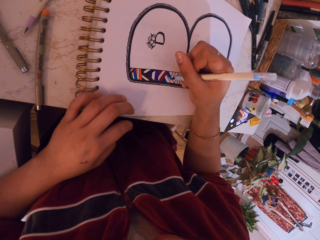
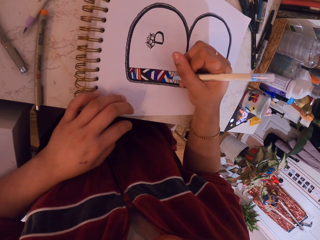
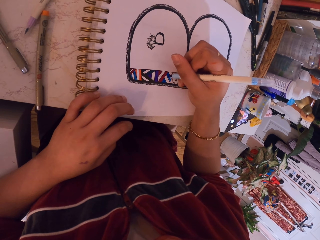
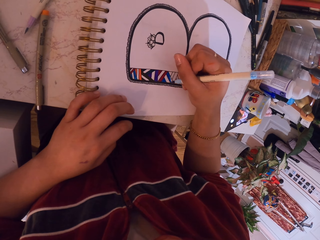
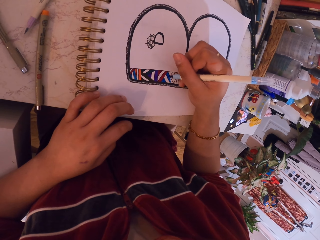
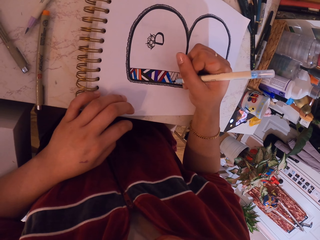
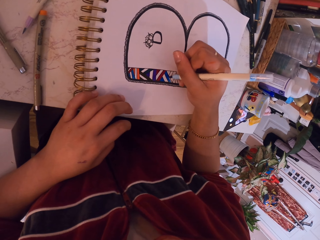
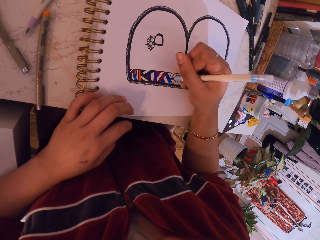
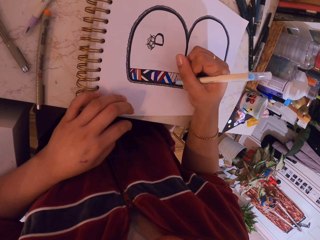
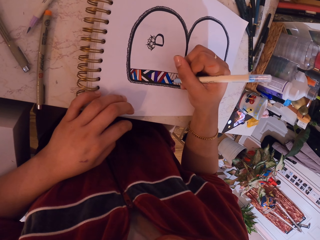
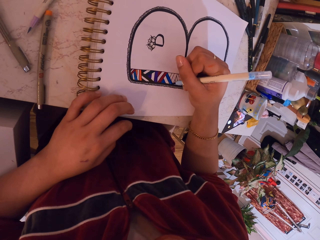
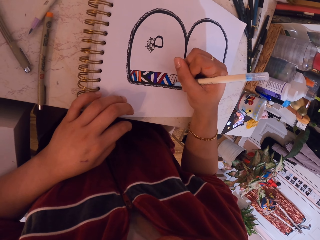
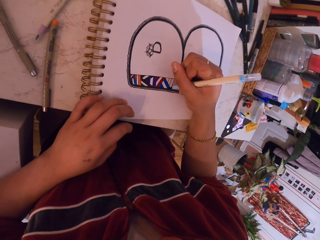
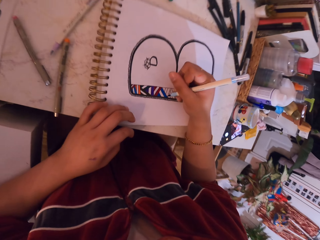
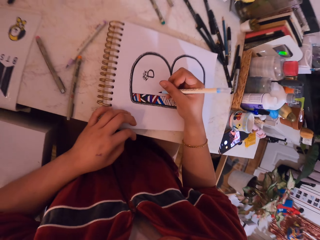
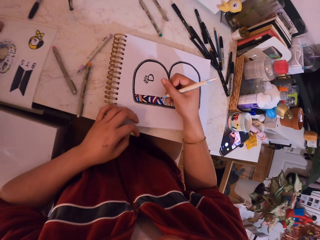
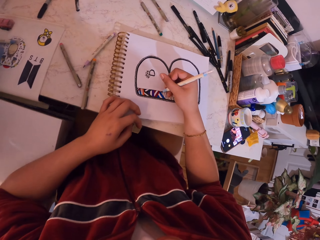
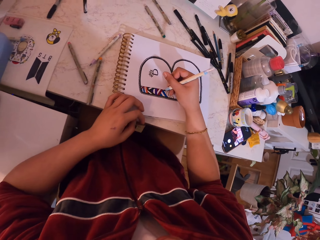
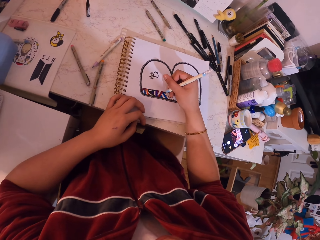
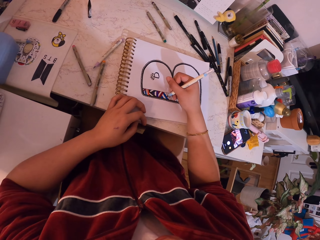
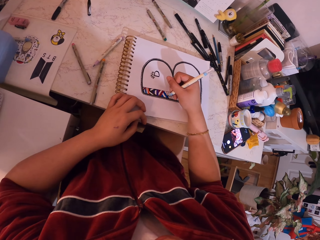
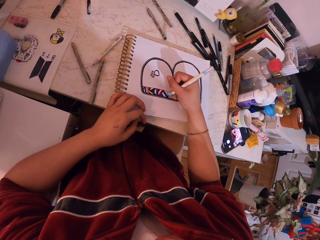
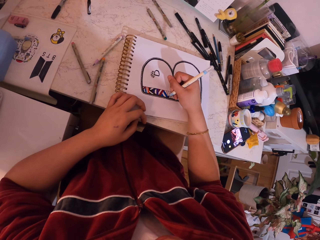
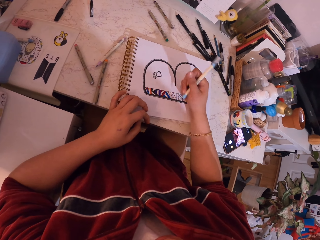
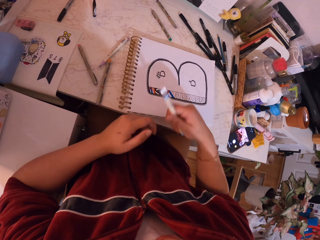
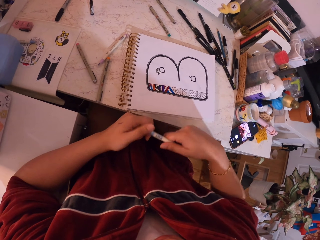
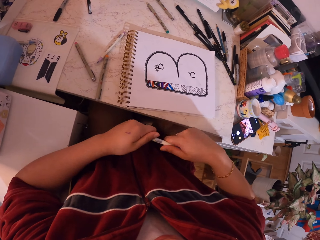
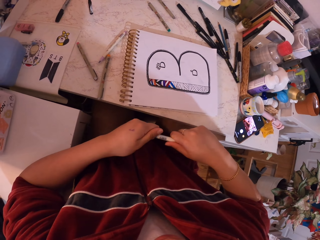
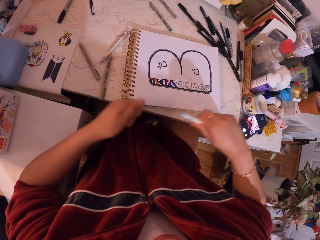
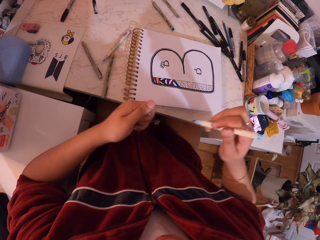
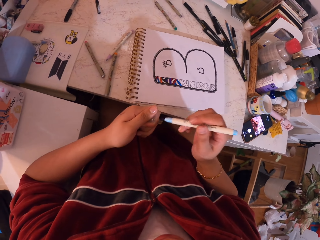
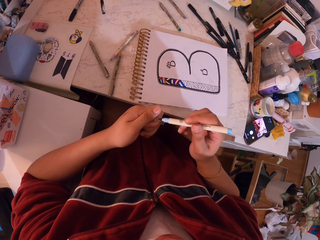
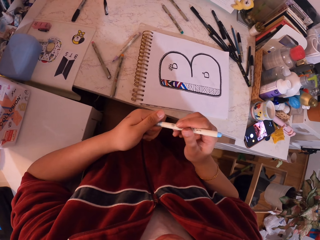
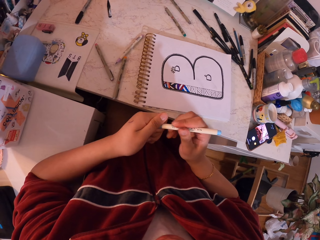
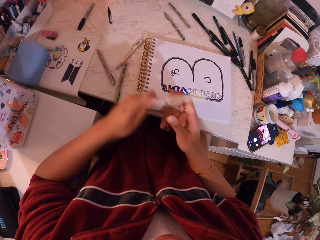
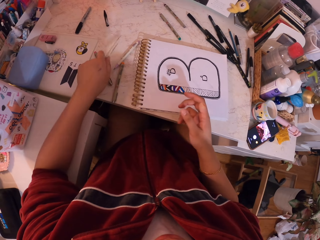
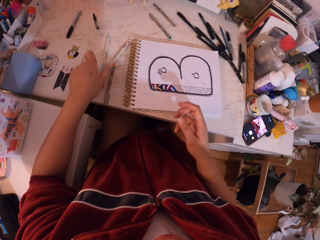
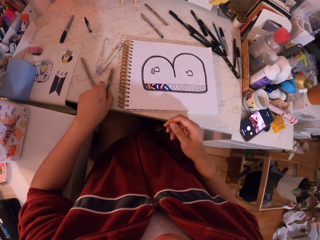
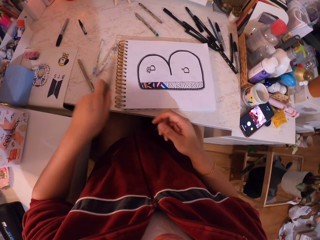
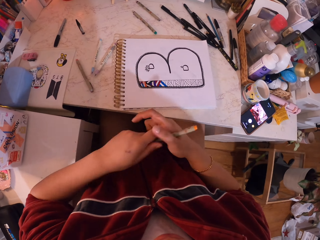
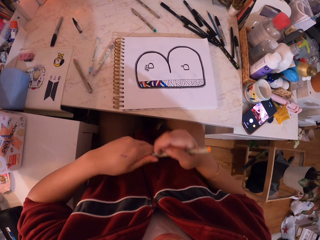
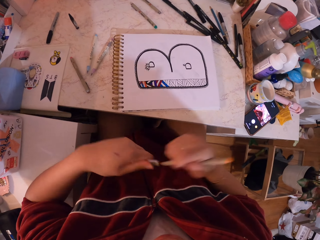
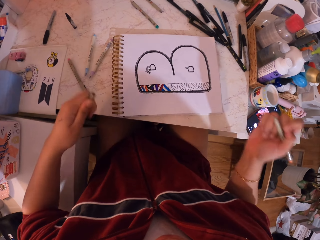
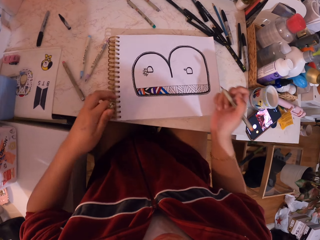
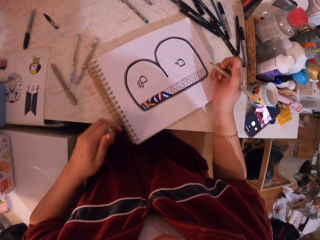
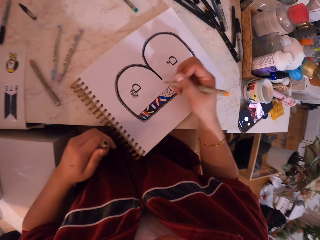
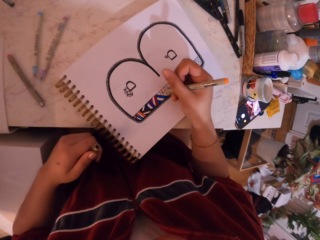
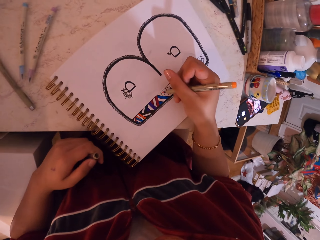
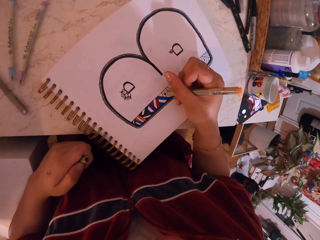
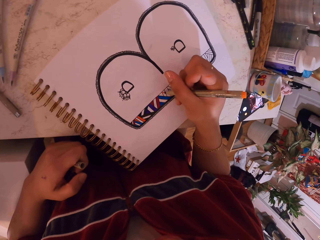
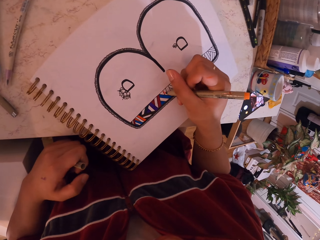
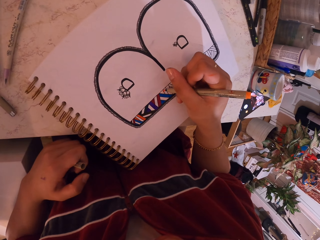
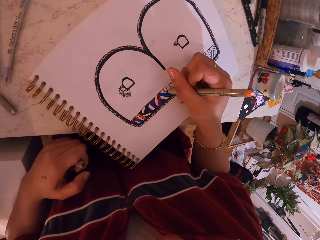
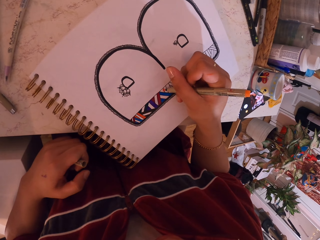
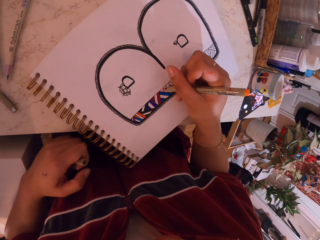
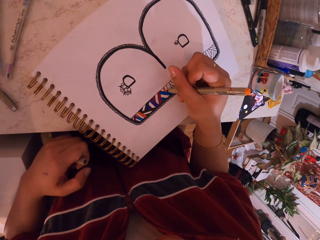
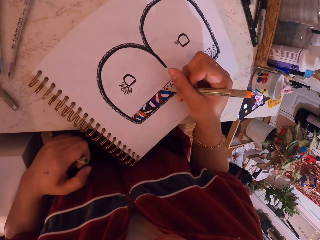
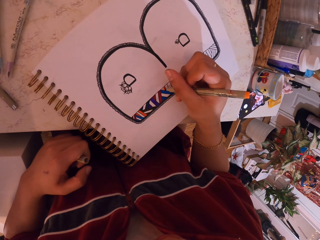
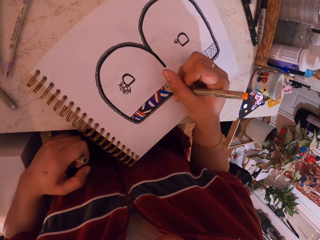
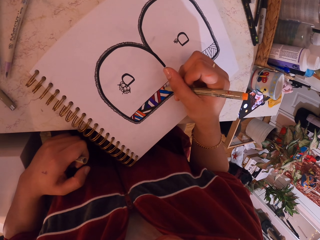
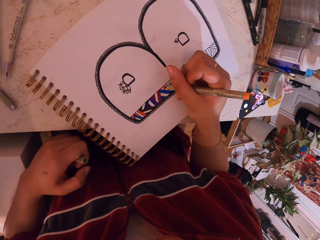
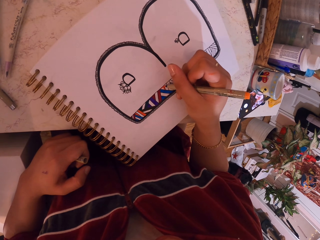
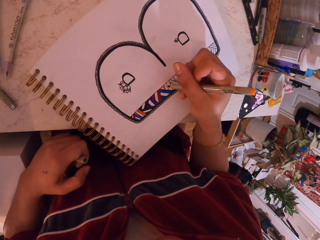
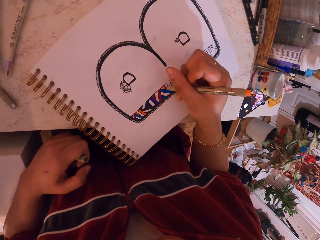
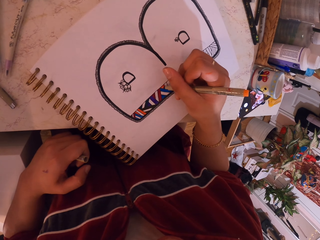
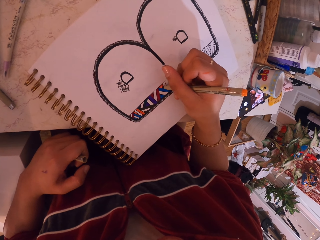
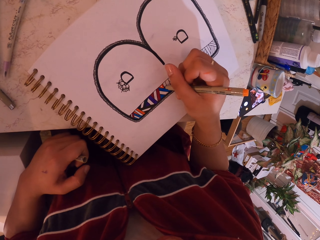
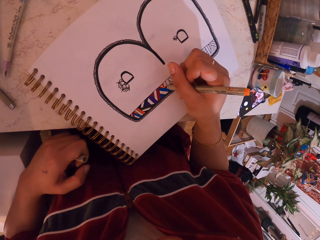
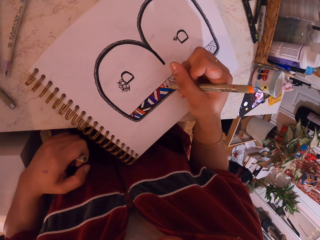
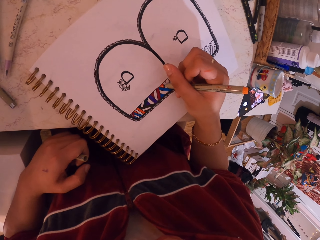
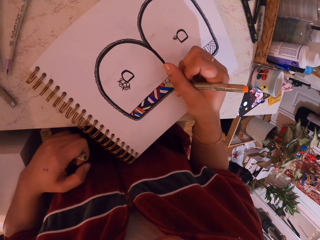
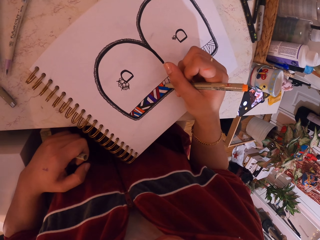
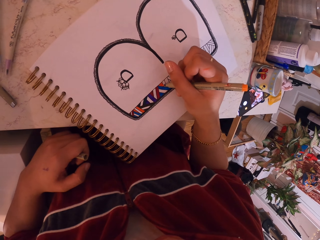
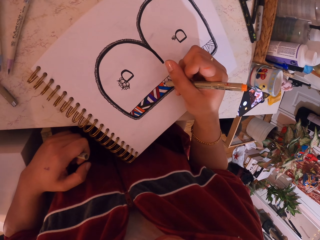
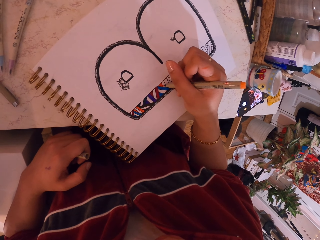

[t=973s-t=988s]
The camera wearer removes the hand from the drawing book and removes the cap from the paint pen. They close the paint pen with the cap. They drop the paint pen on the table. They pick the paint pen from the table. They hold the paint pen with two hands. They remove the cap from the paint pen. They move the hand towards the drawing book. They move the drawing book. They paint the drawing on the drawing book.

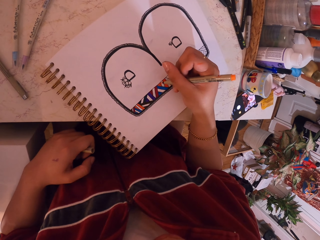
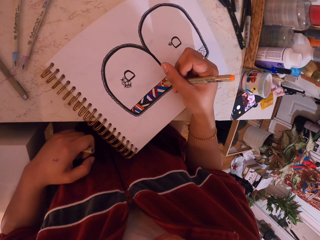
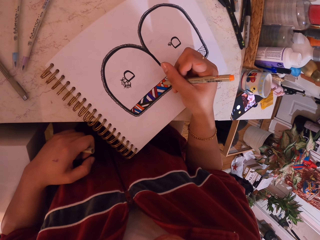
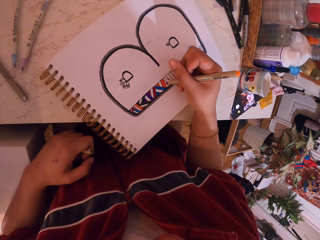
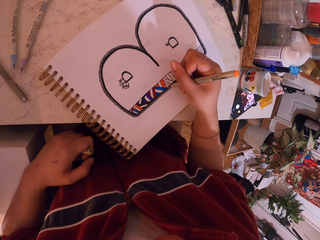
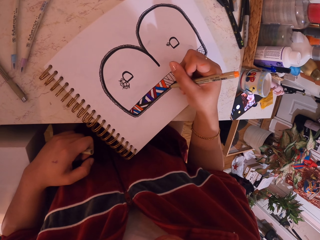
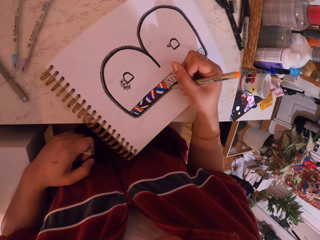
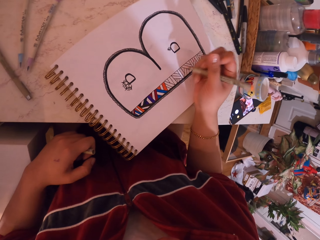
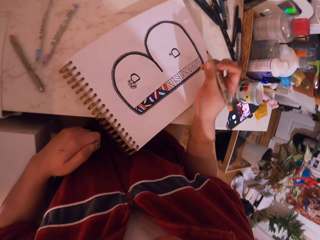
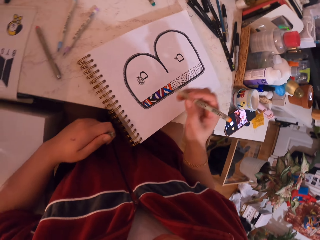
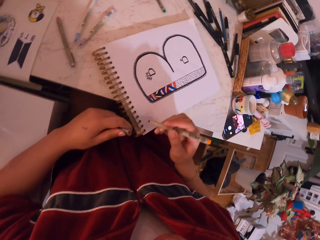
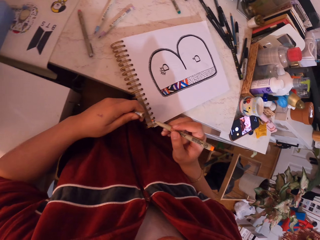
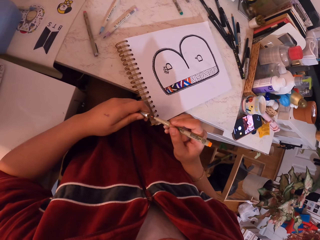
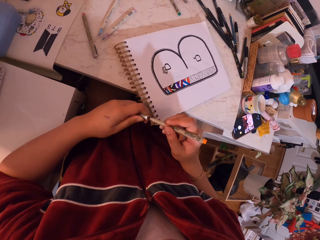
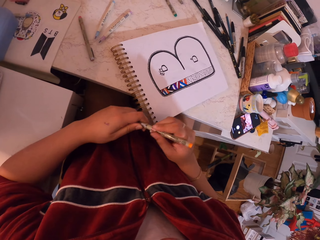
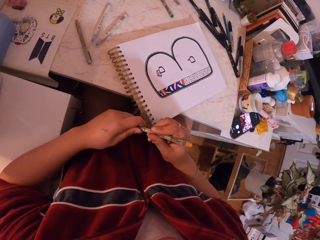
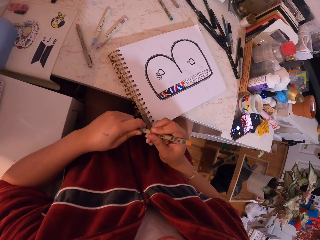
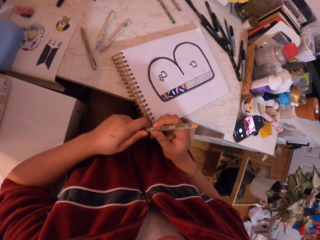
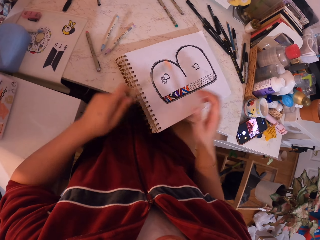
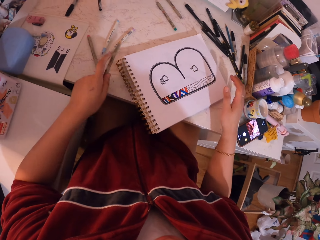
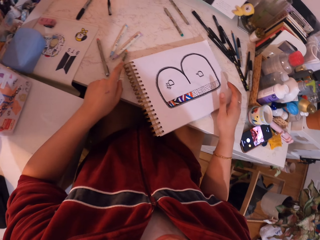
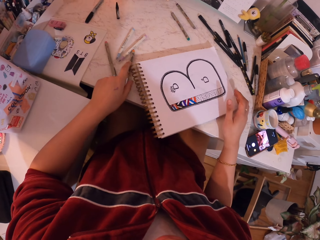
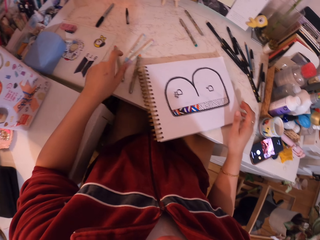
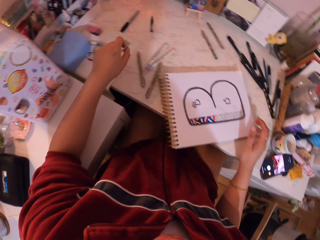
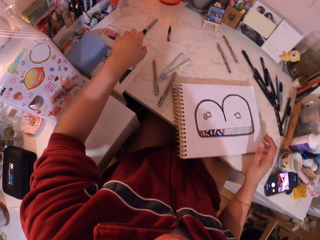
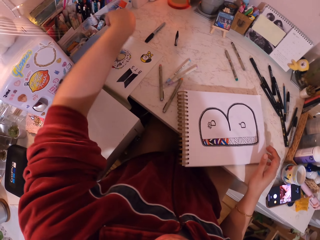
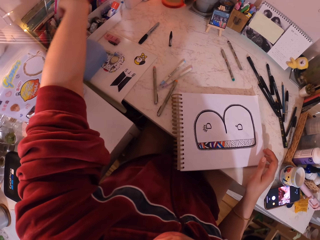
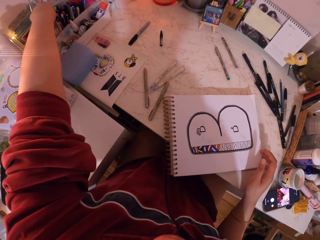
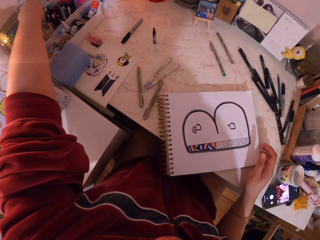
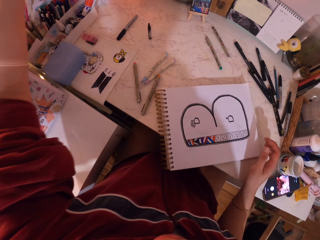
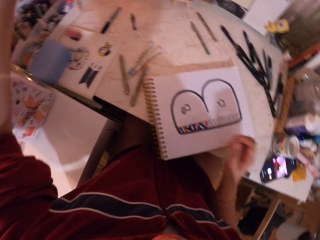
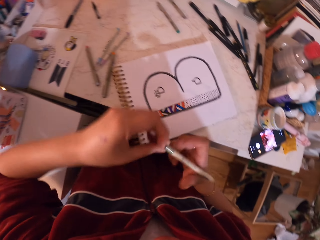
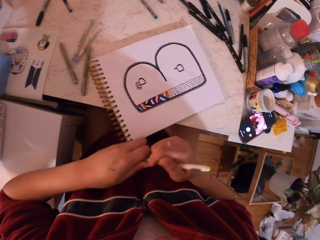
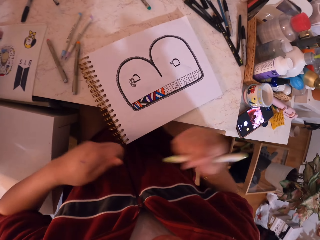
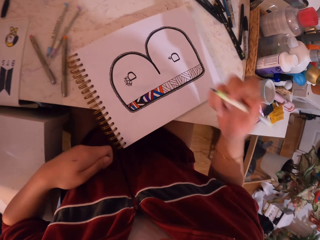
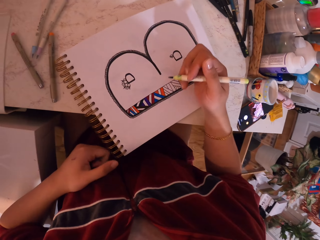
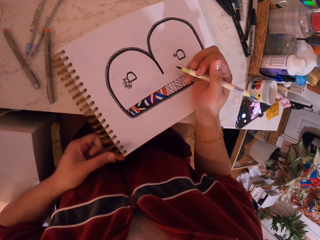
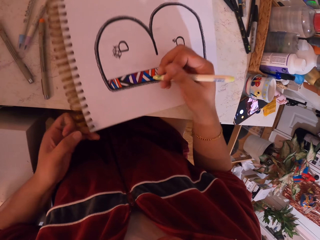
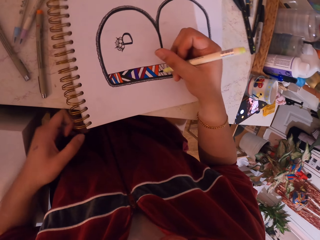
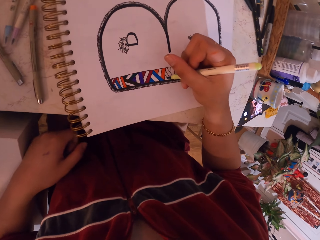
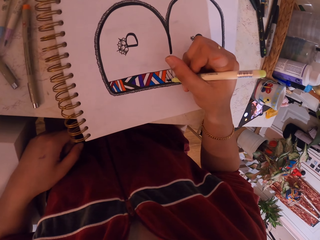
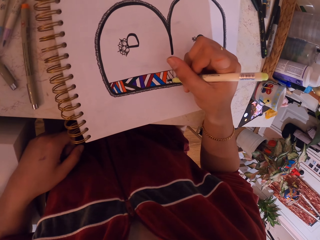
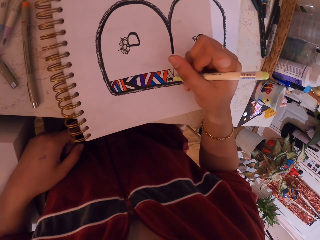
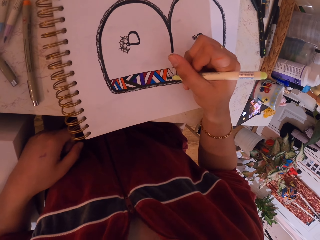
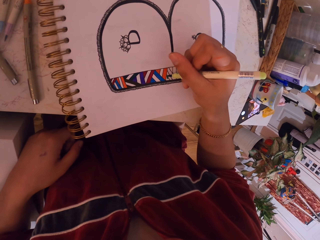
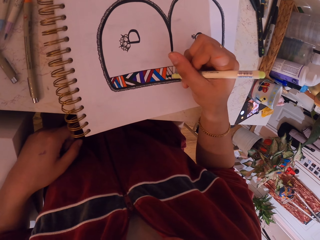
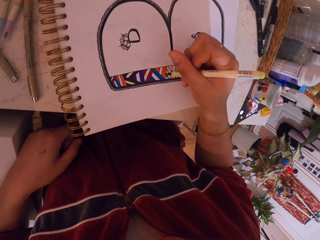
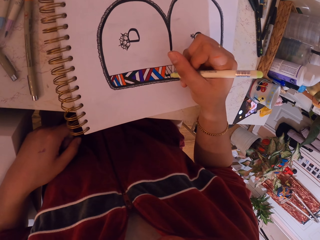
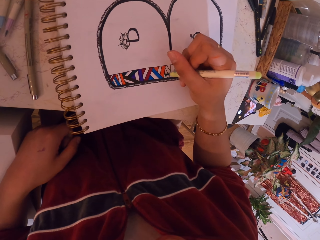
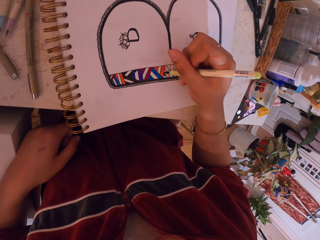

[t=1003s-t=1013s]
The camera wearer removes the hand from the drawing book and closes the paint pen with the cap. They drop the paint pen on the table. They move the drawing book. They move the hand towards the paint pen container. They pick the paint pen from the container. They move the hand from the paint pen container. They remove the cap from the paint pen. They move the drawing book. They move the hand towards the drawing book. They paint the drawing on the drawing book.
